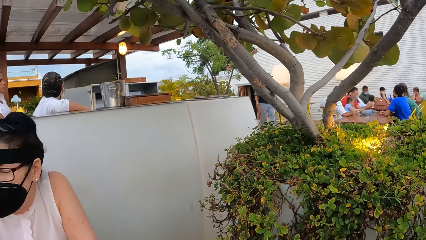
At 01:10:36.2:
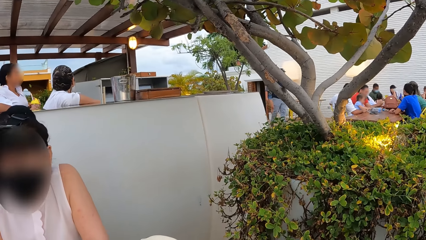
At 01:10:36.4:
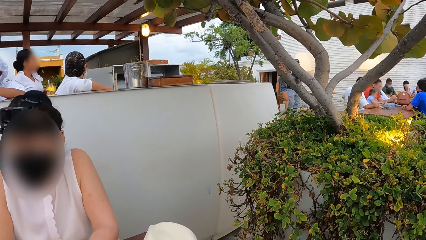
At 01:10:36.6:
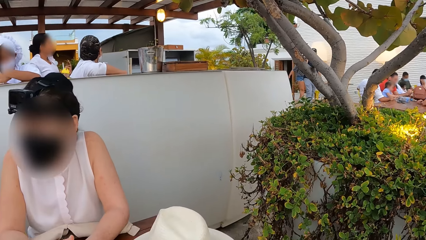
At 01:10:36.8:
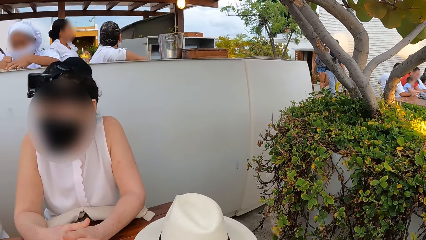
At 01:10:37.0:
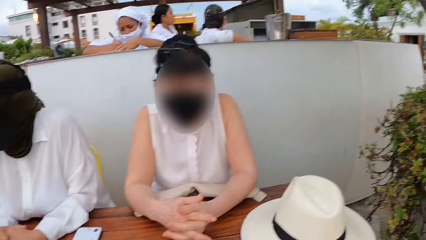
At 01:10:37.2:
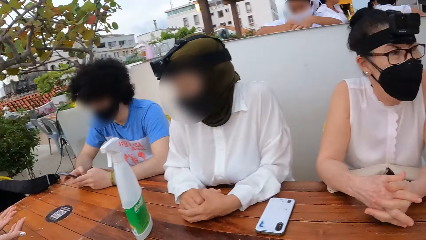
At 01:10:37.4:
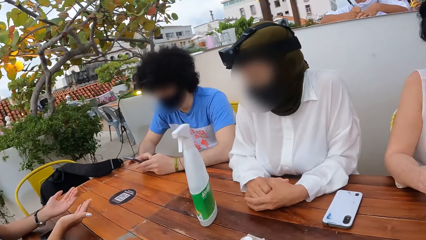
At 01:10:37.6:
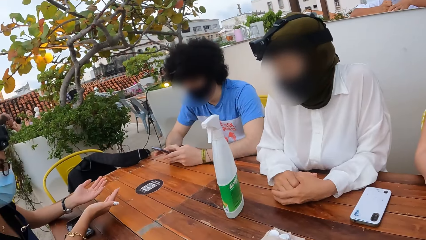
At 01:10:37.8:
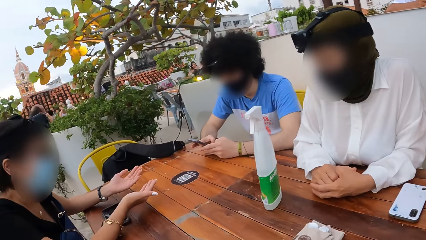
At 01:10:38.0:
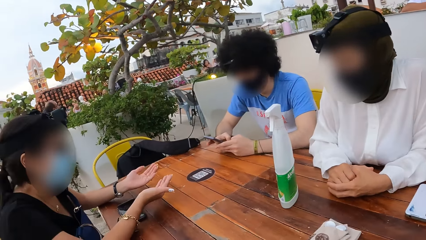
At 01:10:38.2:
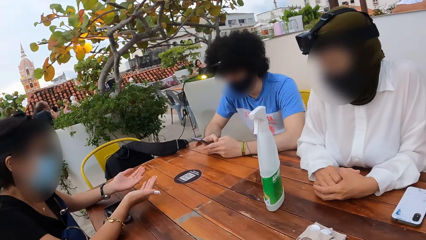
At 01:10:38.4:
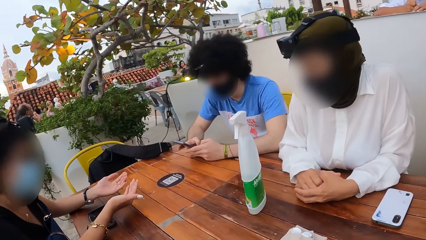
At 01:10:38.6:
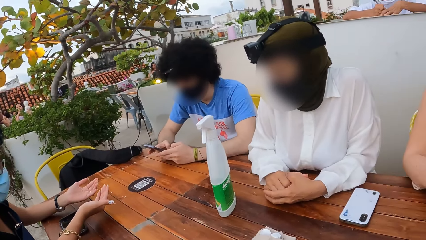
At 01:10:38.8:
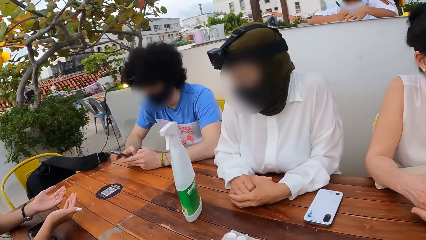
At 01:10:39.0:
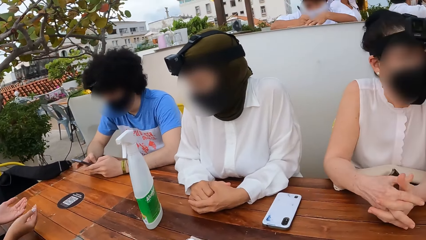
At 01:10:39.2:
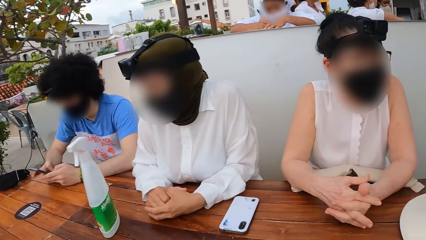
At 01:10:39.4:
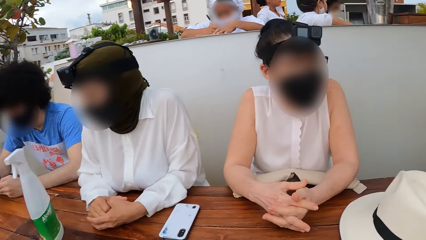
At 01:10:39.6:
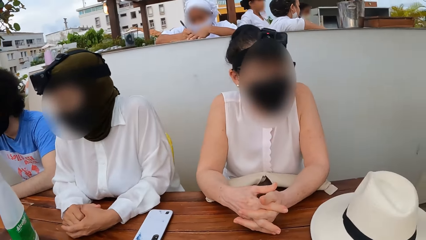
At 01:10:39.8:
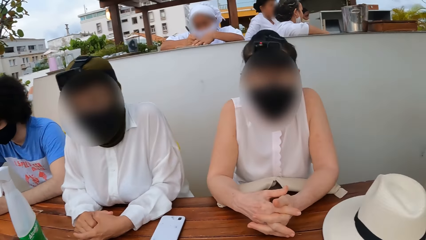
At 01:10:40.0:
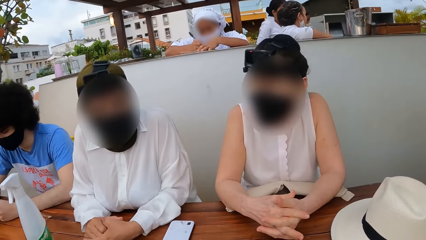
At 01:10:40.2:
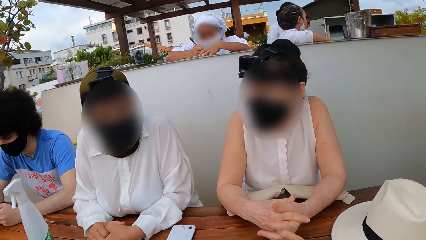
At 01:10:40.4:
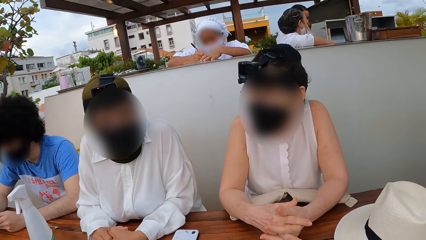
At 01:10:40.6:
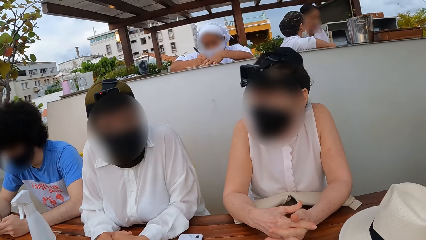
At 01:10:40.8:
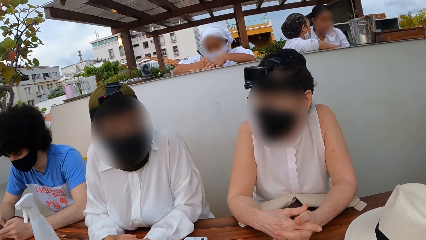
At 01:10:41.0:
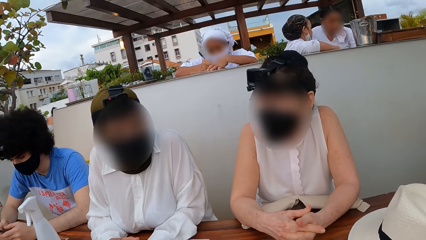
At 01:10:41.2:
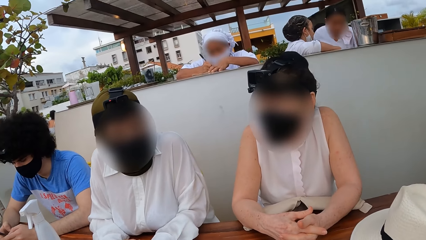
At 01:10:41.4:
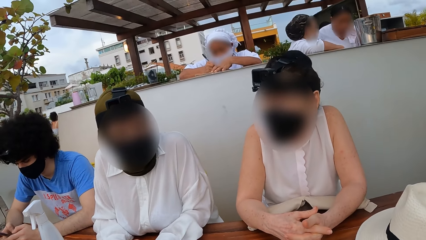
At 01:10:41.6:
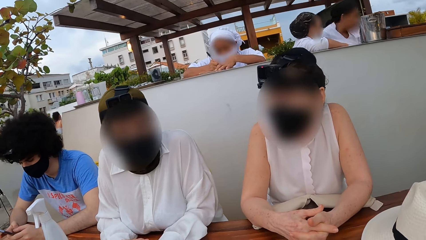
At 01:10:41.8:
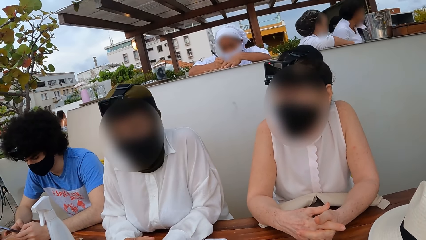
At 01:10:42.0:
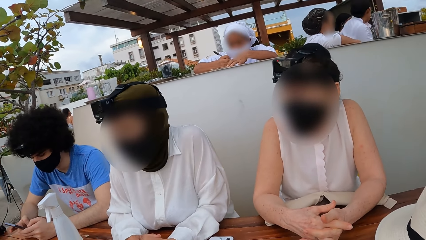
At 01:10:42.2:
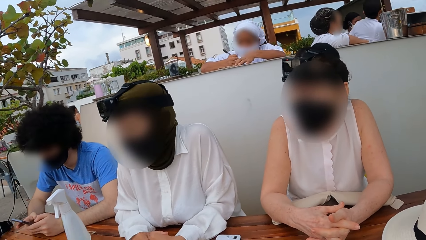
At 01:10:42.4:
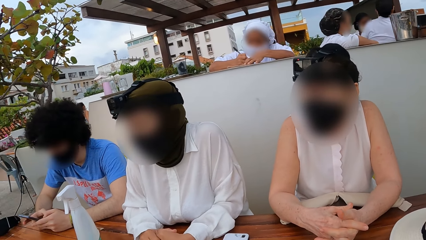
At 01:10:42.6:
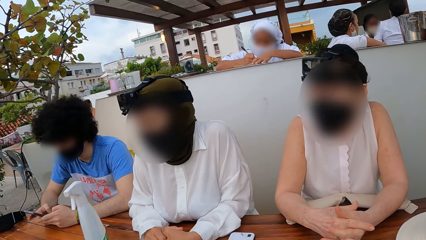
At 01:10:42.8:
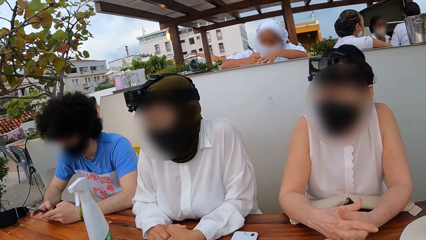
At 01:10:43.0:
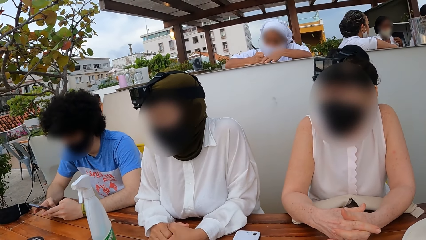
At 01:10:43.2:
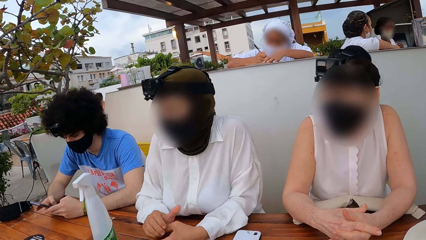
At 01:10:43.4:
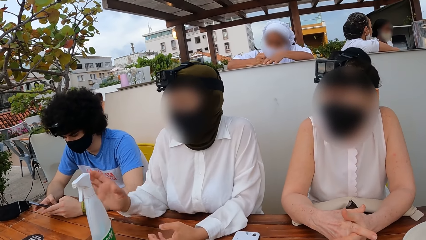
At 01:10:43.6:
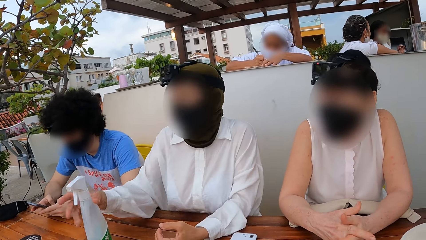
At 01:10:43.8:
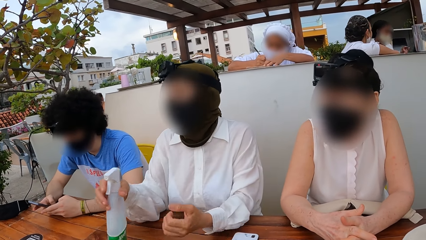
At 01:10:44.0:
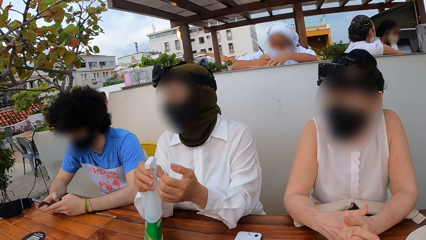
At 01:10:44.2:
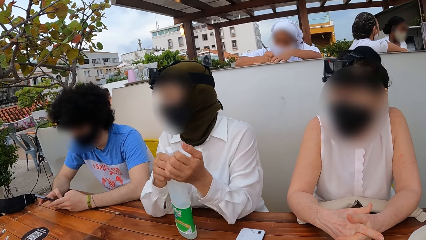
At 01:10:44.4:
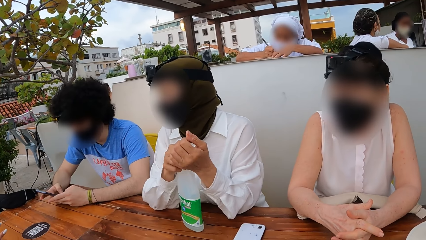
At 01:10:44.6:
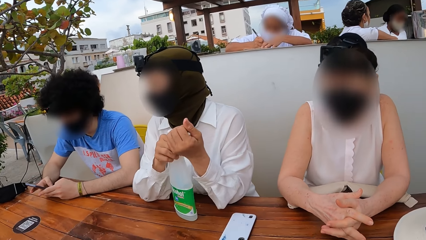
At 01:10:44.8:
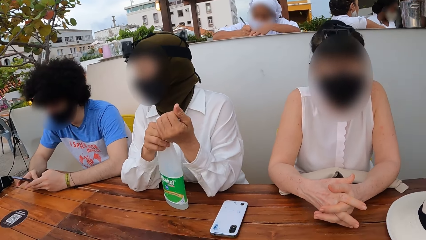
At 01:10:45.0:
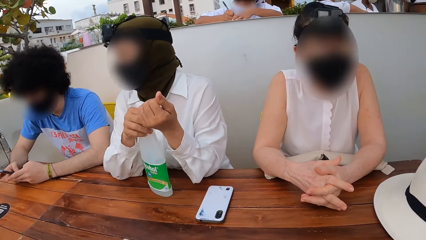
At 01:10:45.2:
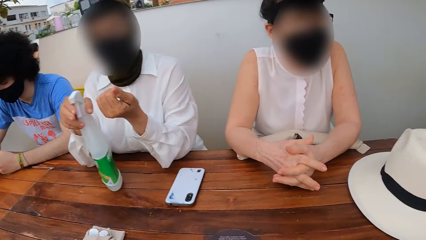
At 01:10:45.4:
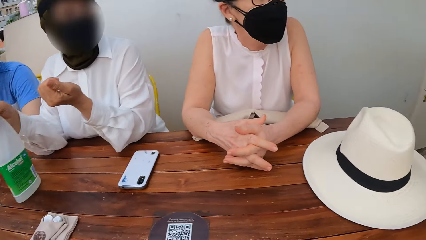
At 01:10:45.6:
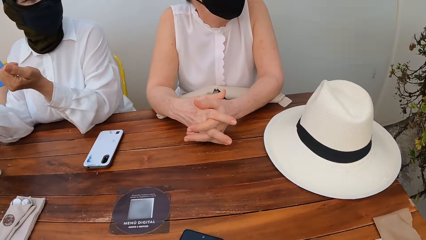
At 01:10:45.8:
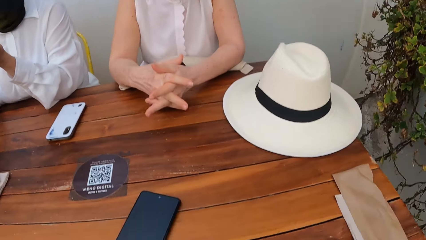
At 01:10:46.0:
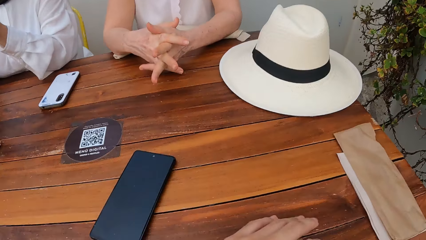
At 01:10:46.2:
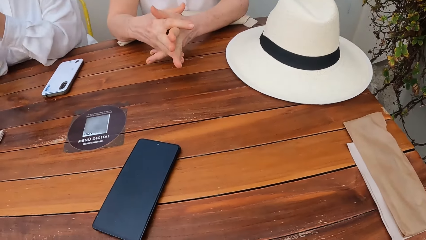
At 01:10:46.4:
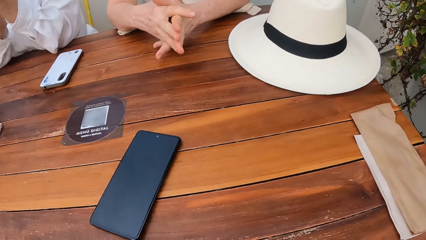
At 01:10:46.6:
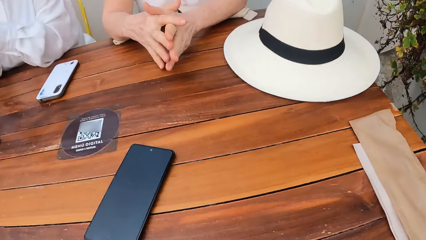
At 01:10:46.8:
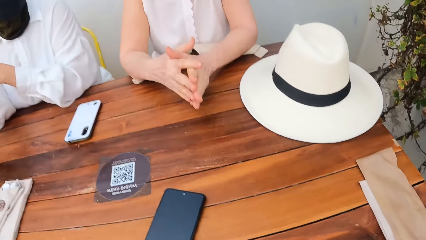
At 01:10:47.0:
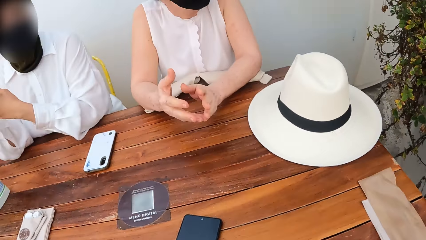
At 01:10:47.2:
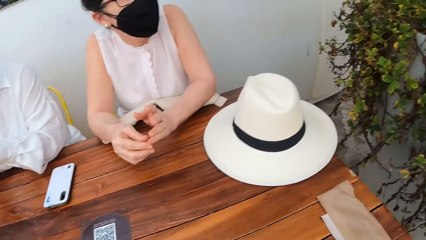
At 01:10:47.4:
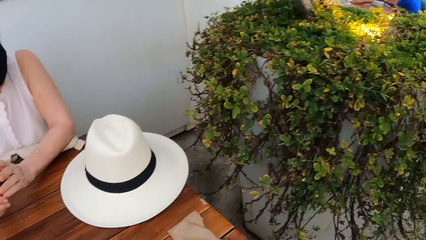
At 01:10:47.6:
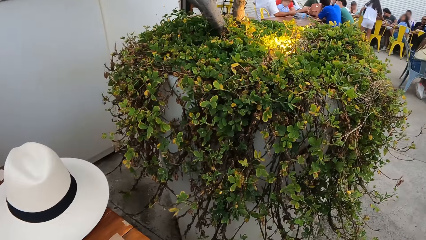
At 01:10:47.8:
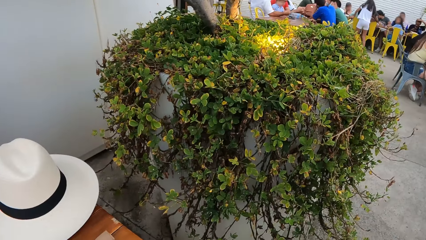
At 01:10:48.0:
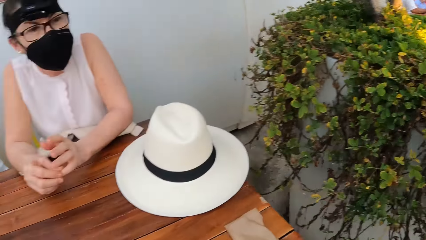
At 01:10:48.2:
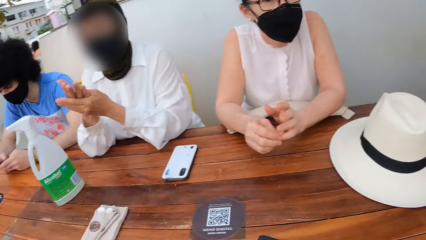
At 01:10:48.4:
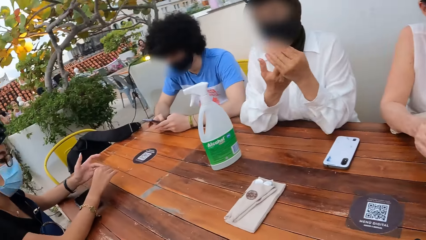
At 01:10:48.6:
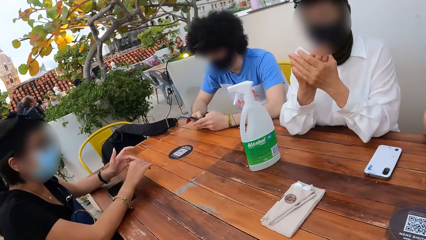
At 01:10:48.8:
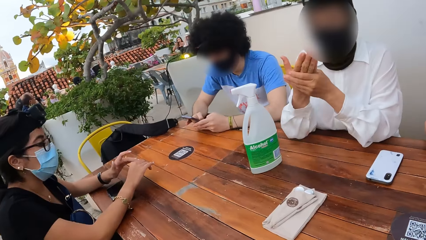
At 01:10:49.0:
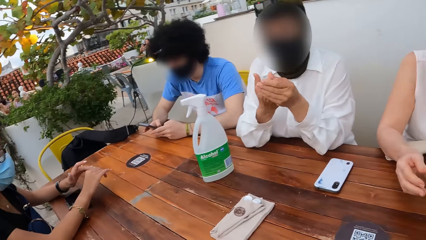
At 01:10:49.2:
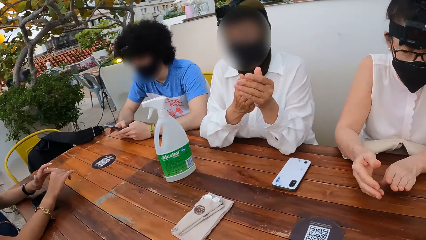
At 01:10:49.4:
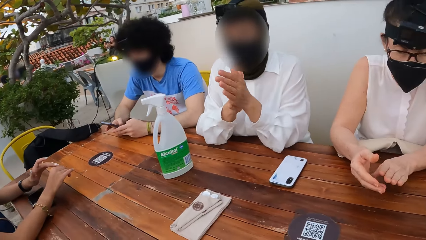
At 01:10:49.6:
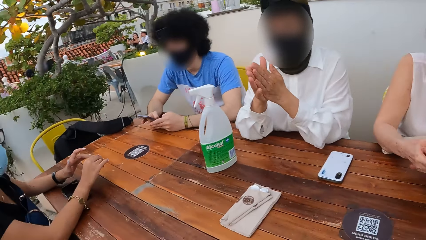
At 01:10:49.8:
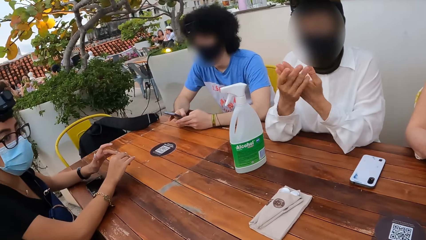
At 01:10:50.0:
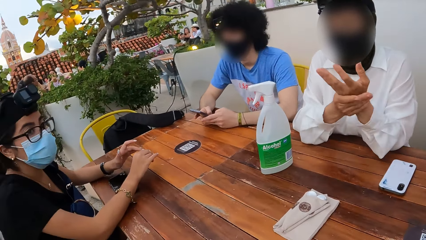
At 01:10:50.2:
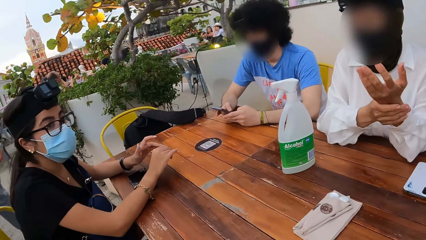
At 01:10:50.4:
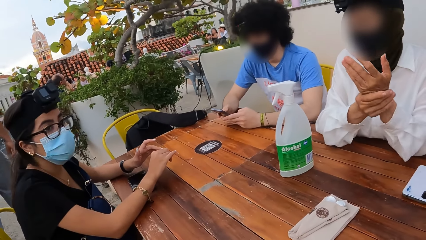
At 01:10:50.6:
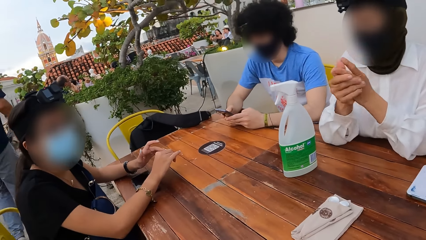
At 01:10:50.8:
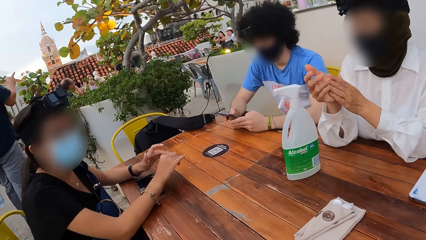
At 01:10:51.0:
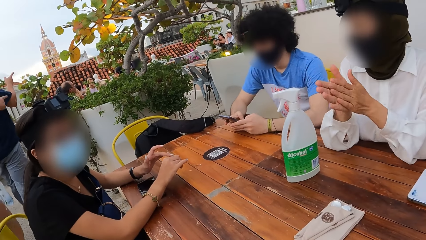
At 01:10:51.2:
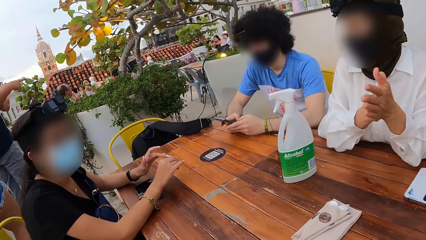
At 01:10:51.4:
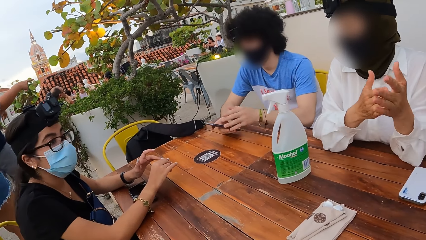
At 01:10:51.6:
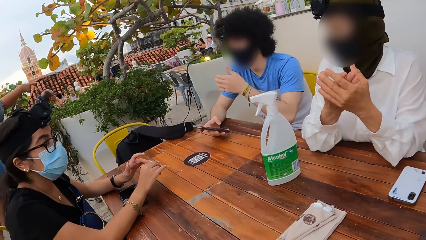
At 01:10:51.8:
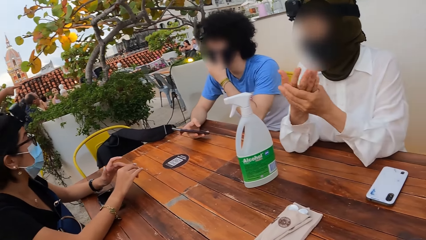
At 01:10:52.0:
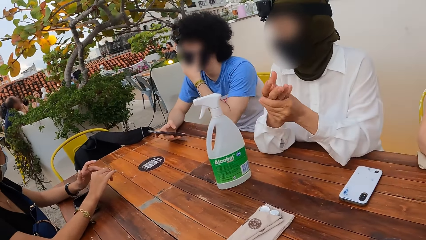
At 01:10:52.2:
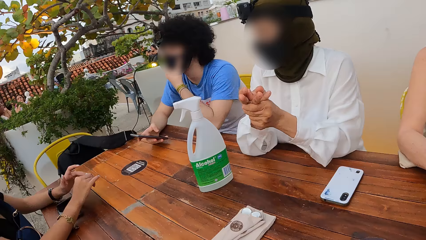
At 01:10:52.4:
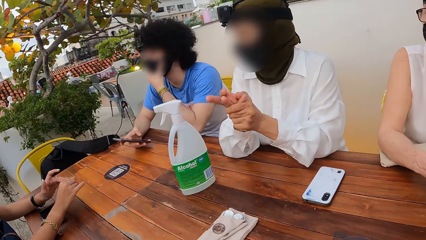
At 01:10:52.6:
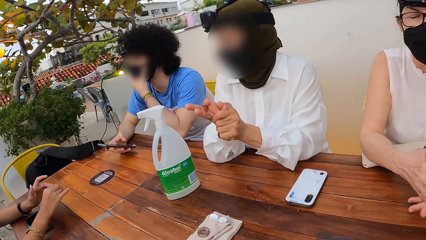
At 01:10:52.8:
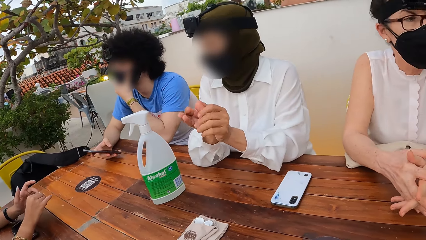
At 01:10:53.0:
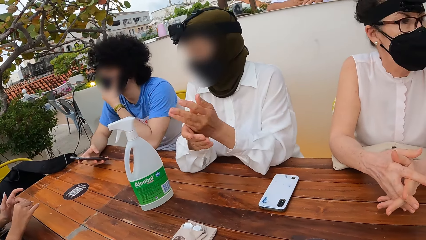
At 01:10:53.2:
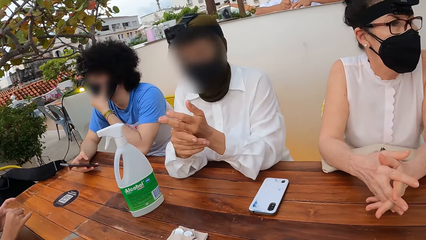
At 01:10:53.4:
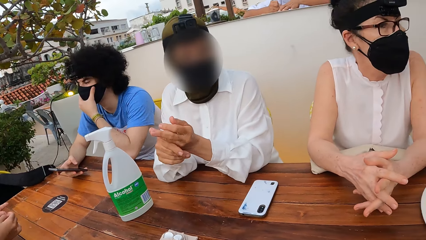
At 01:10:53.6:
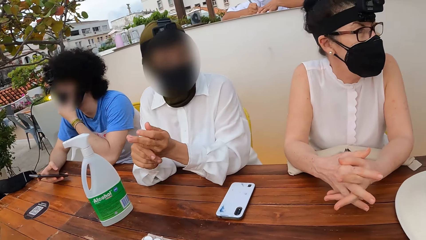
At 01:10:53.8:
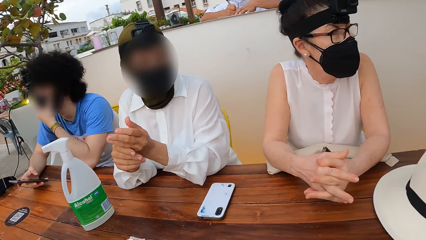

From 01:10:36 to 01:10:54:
A lady interacts with another lady. The camera wearer looks around a restaurant. The other lady picks up a bottle, dispenses sanitizer on her hands and applies sanitizer on her hands. The camera wearer looks around the restaurant. The other lady rubs her hands. A man adjusts his mask.
